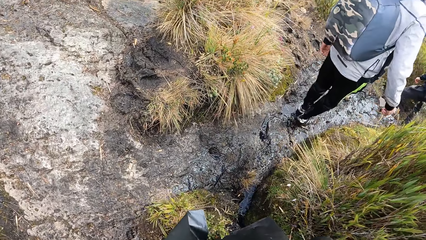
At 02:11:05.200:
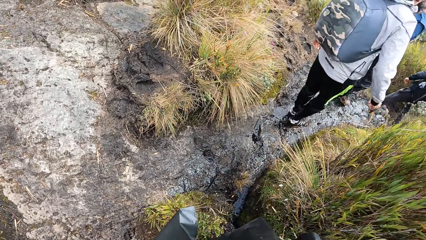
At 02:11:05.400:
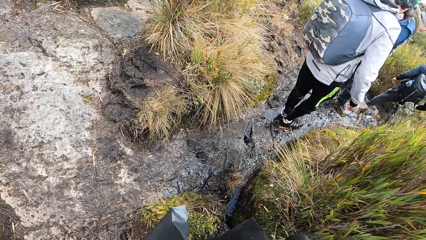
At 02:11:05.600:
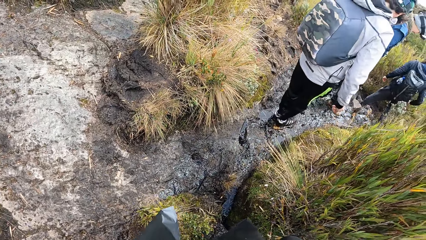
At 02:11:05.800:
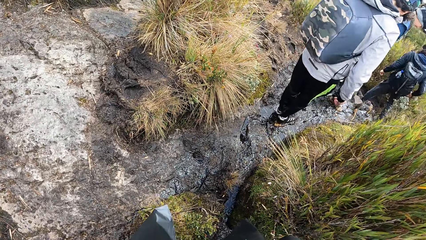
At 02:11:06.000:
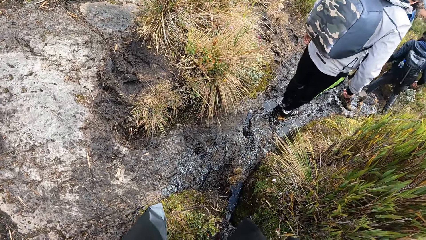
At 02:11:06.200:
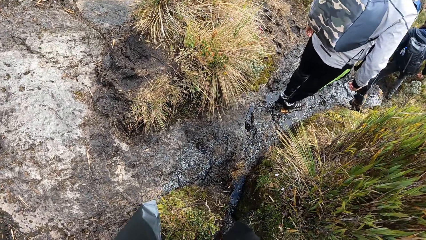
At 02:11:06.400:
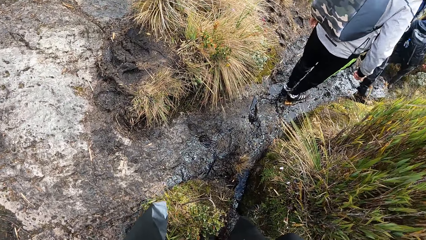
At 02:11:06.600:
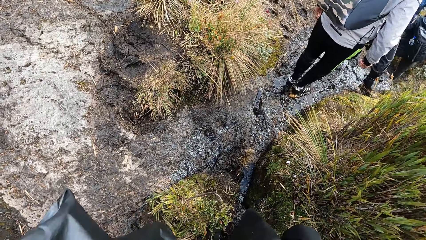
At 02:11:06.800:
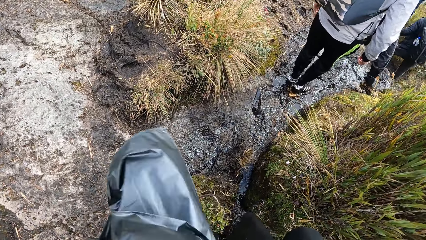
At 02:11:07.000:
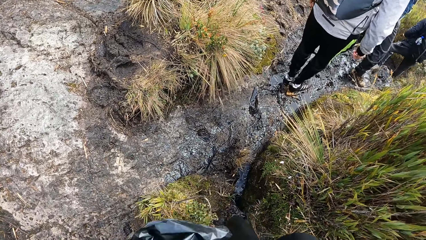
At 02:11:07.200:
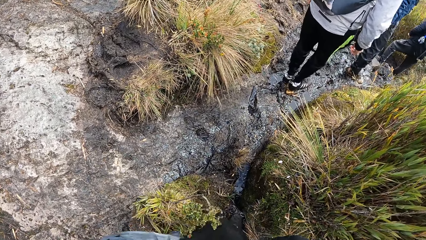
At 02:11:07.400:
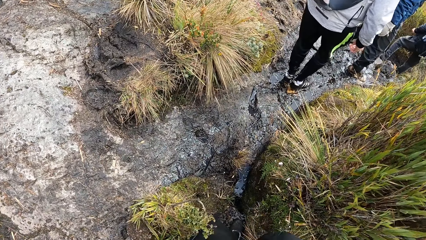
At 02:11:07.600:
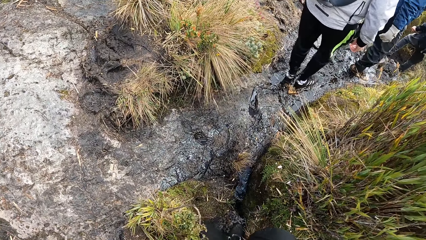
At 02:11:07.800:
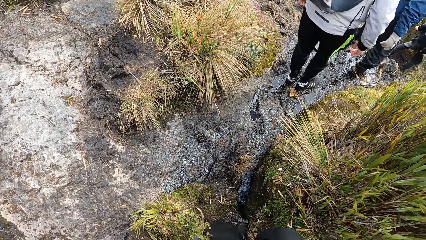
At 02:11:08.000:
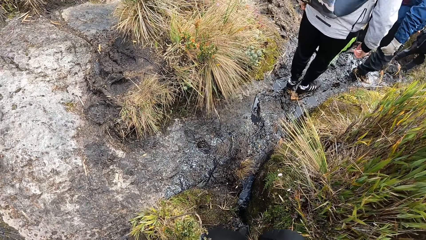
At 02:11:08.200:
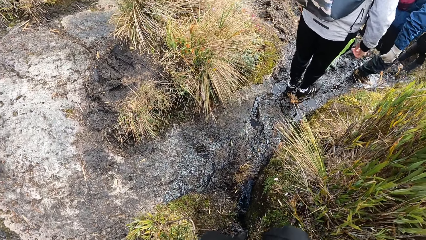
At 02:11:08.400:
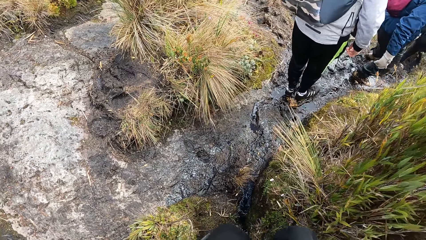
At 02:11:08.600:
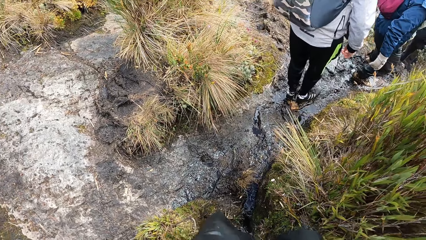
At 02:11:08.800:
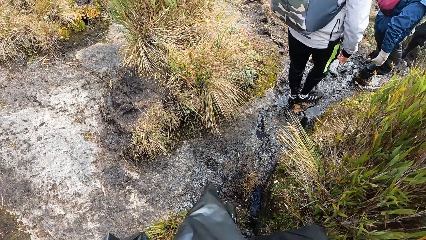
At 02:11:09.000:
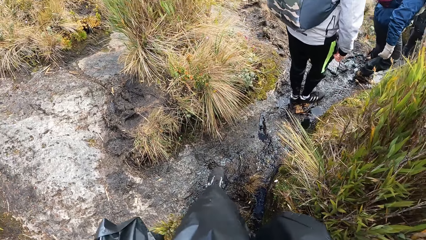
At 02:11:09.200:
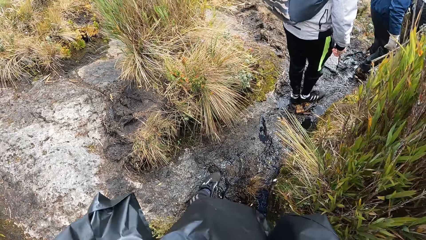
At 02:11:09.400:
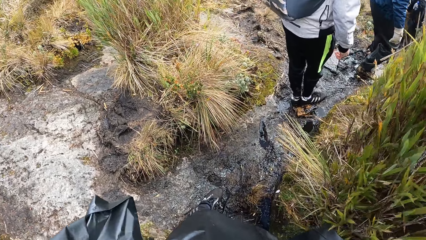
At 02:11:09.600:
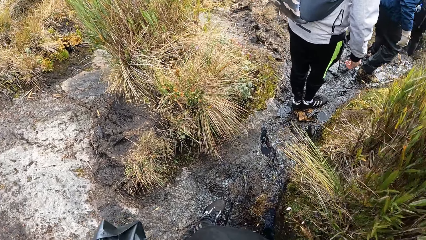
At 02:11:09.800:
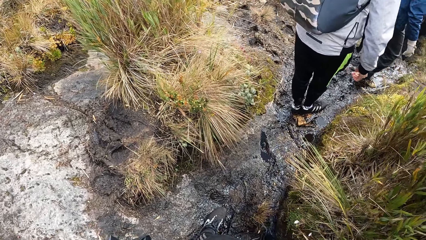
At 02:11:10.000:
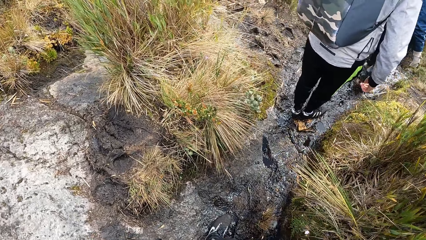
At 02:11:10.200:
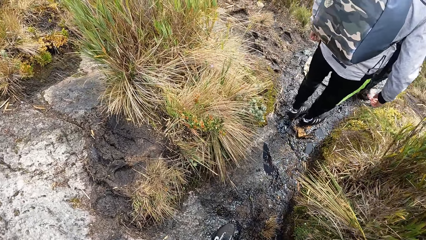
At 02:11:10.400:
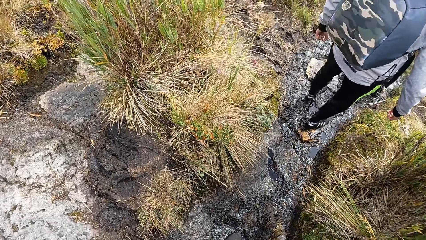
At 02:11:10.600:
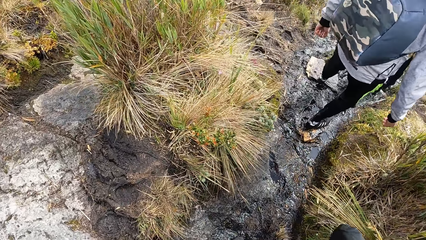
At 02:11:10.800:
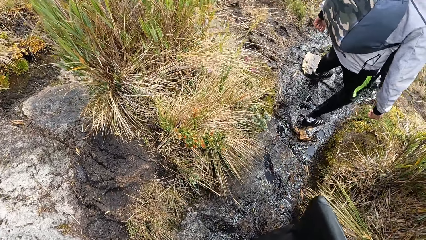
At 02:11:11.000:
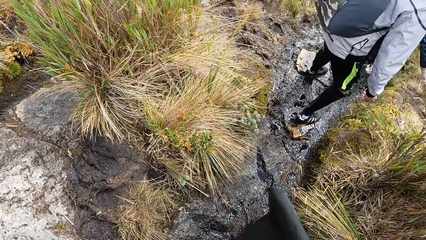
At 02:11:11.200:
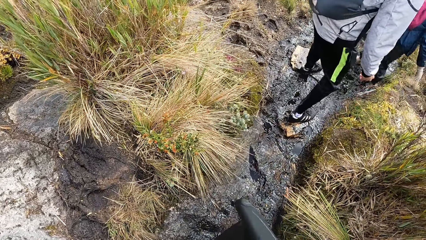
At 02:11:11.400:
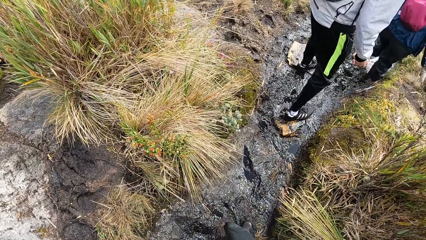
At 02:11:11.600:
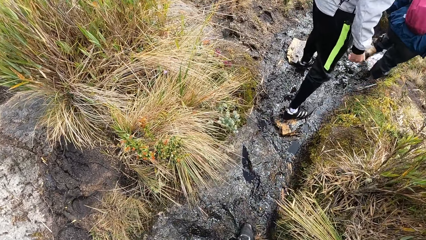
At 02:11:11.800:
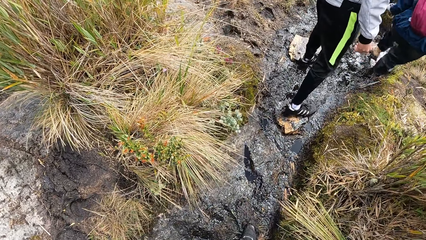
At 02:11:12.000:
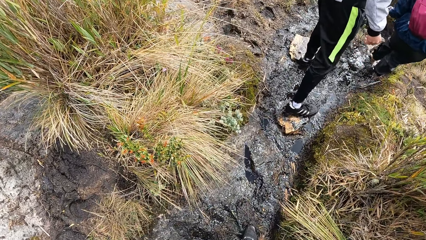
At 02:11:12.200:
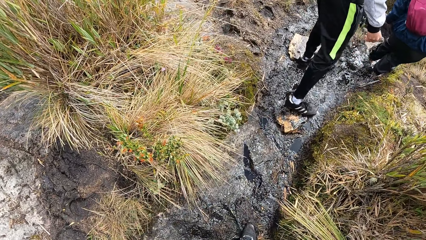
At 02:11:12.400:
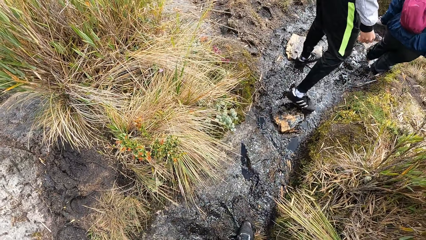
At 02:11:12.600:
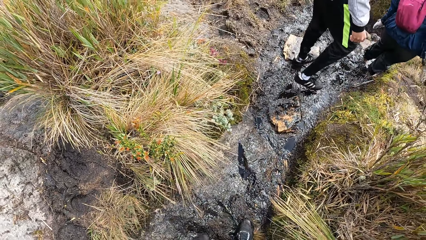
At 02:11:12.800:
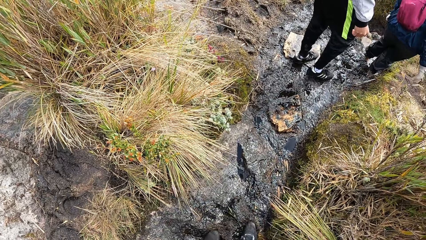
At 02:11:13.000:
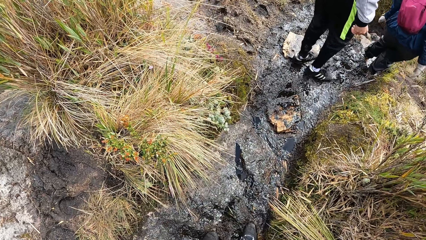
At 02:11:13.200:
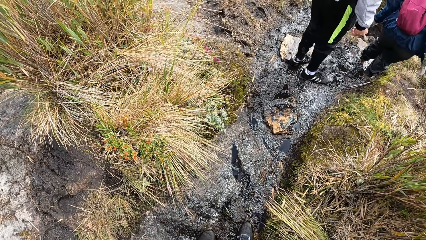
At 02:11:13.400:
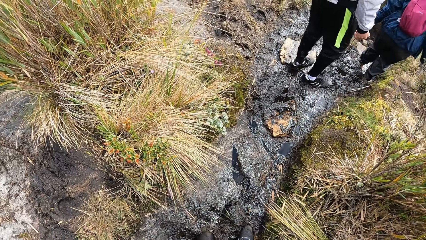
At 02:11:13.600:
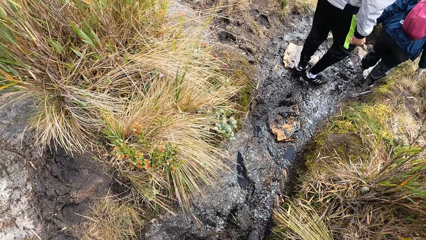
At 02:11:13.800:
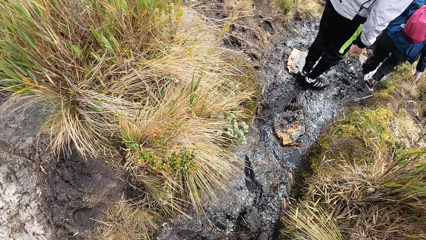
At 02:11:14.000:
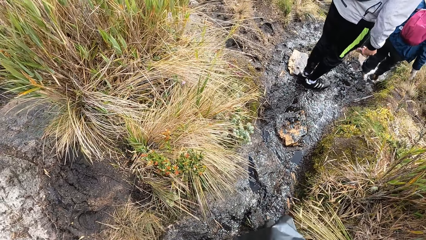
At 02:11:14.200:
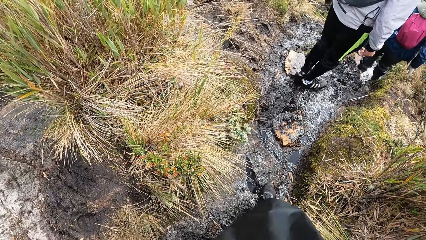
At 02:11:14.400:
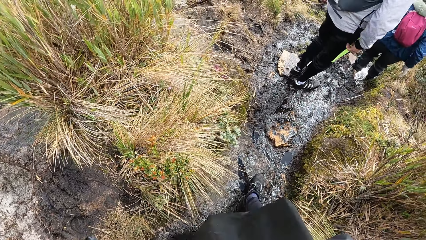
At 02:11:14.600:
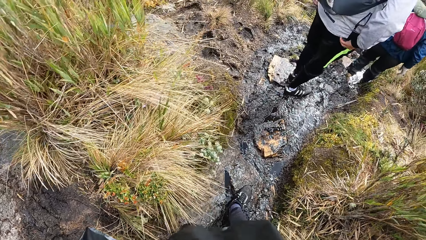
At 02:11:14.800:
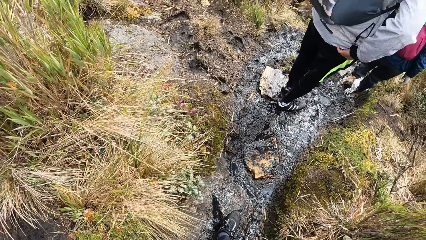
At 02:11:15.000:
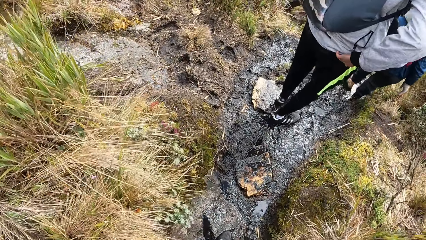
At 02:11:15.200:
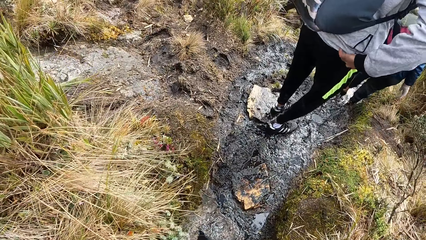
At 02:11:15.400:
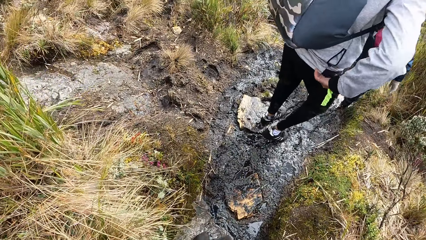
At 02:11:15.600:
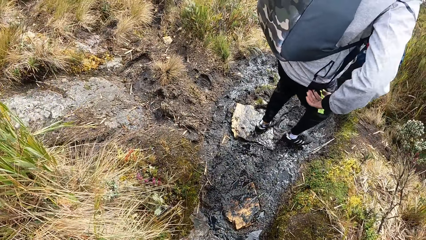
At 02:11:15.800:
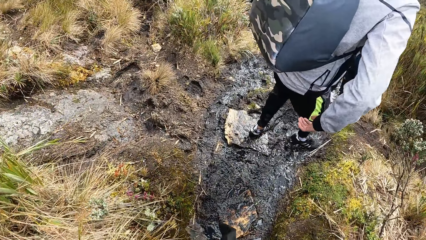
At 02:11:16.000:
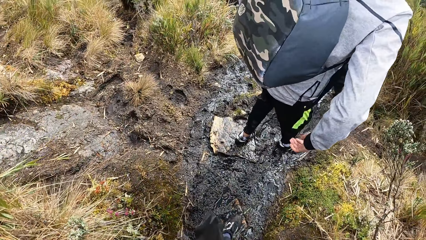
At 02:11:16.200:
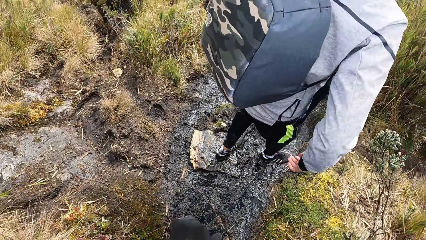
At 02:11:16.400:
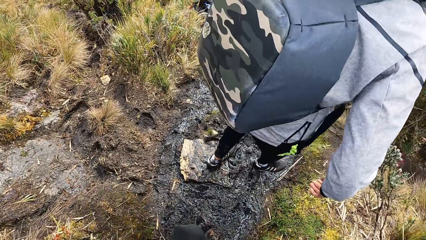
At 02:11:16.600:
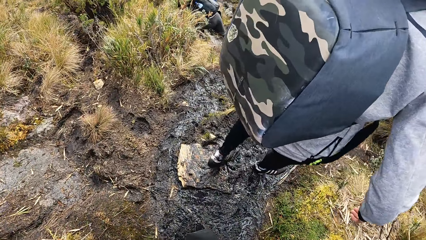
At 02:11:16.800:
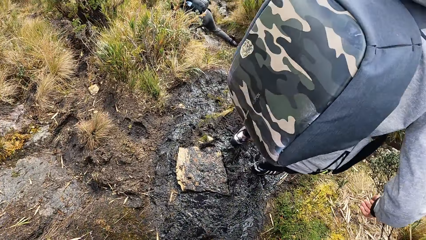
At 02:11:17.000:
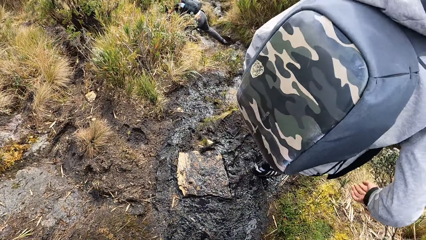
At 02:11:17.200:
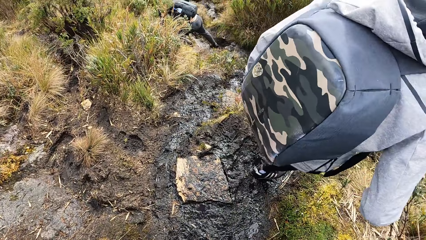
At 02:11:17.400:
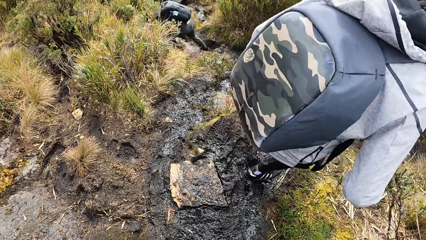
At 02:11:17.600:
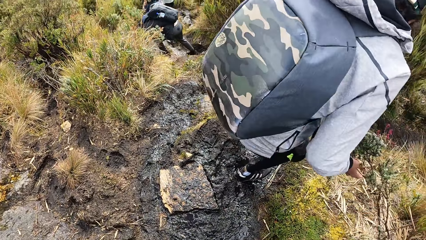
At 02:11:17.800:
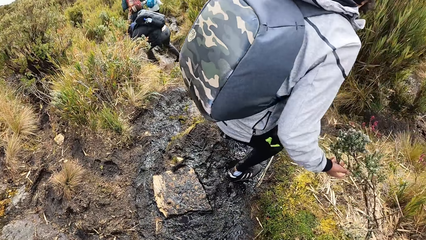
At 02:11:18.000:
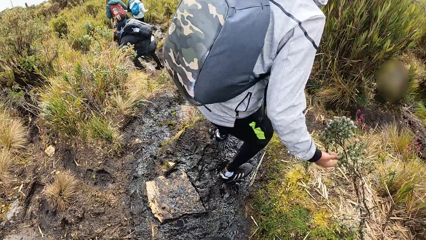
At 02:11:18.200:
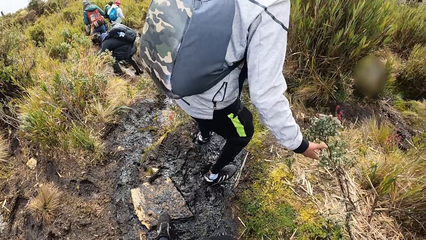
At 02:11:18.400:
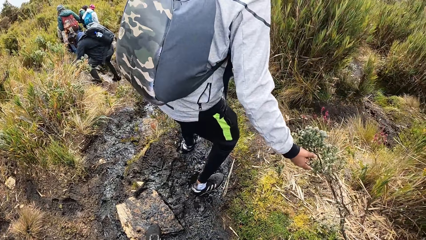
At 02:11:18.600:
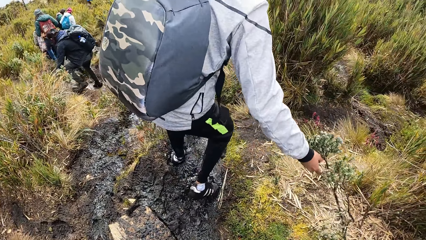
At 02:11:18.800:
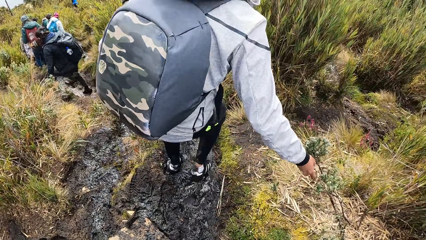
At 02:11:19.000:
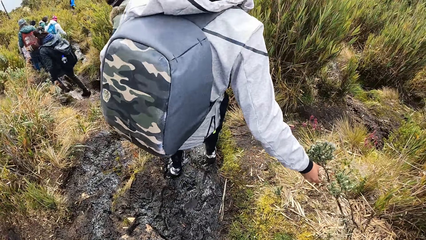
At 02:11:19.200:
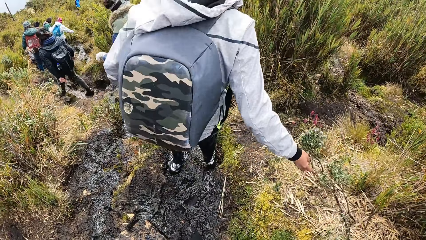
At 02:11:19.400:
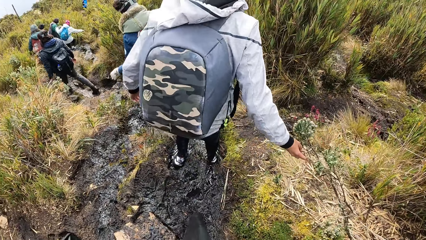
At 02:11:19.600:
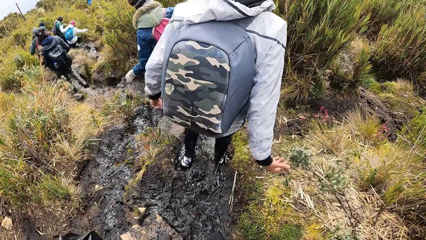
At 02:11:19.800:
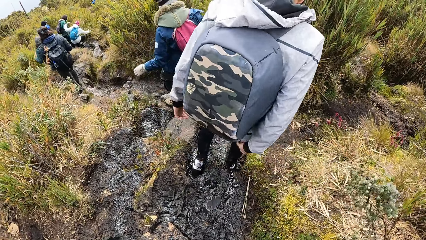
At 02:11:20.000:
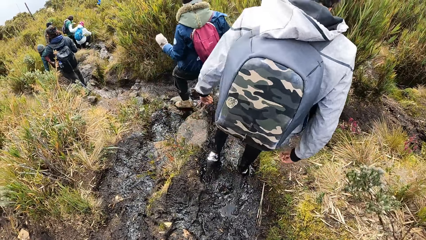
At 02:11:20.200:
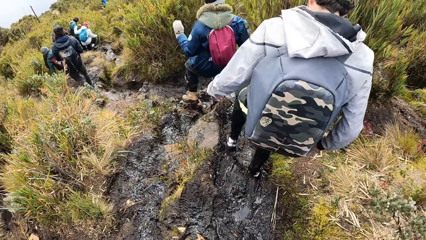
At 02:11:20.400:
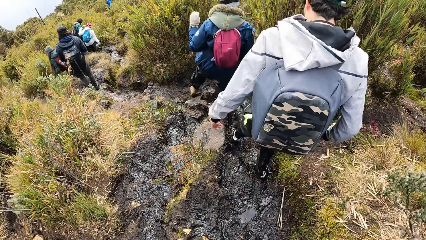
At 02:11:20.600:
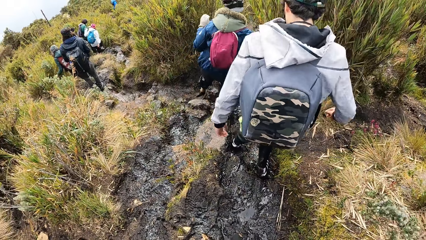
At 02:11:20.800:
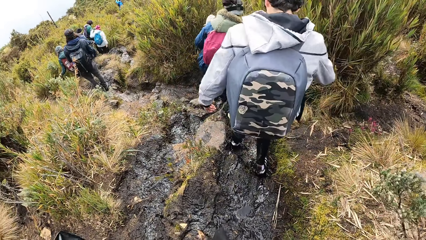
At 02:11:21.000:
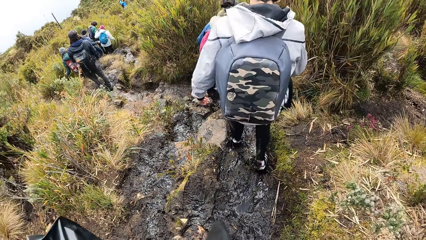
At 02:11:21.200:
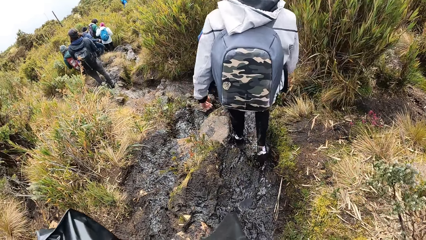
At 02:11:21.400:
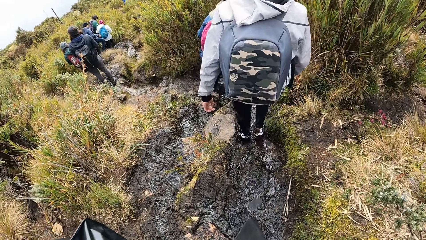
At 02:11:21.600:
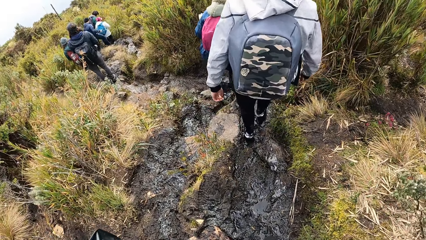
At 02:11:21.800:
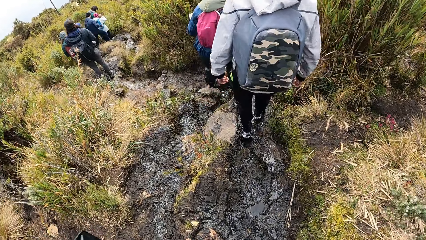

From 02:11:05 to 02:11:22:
The camera wearer swings the black cellophane in her left hand.
